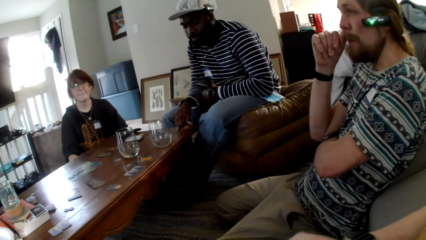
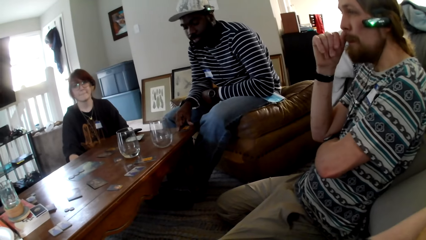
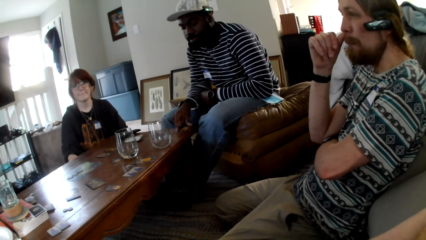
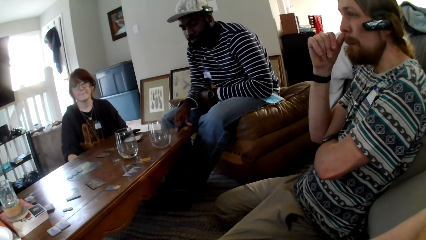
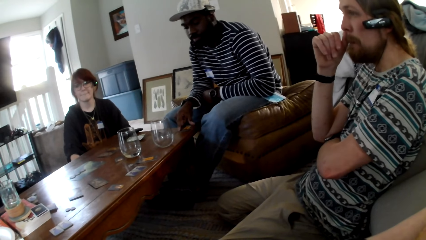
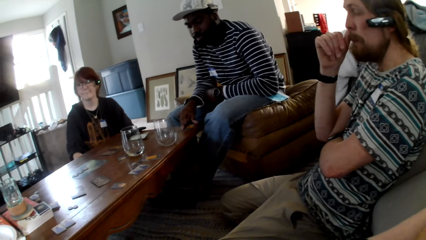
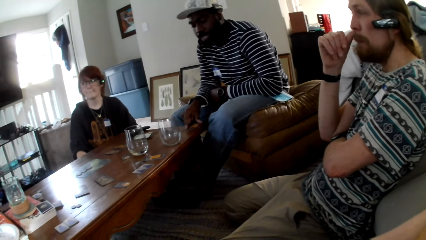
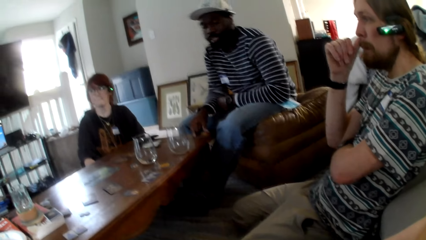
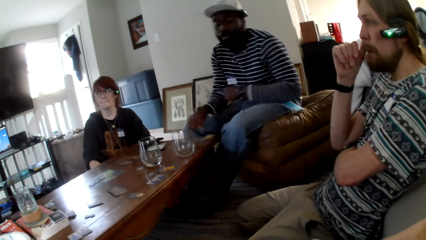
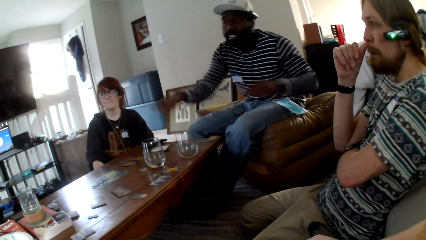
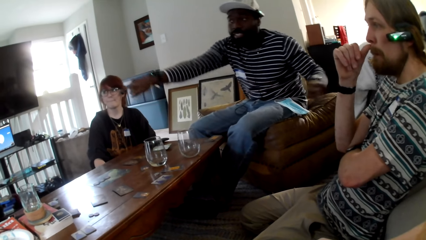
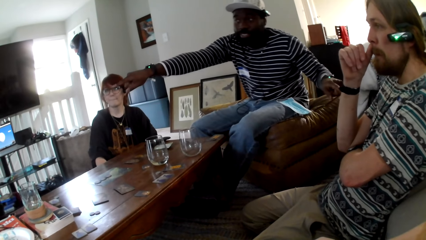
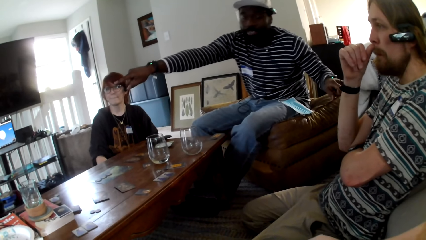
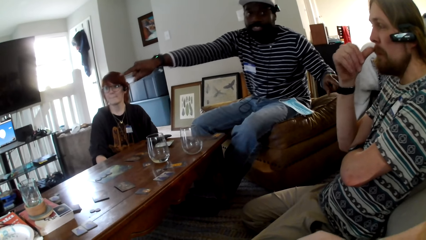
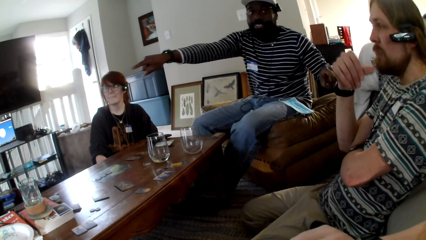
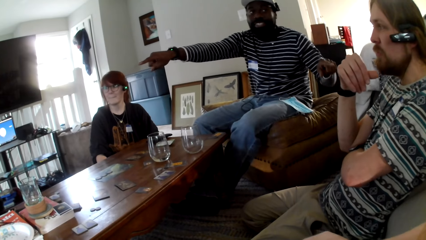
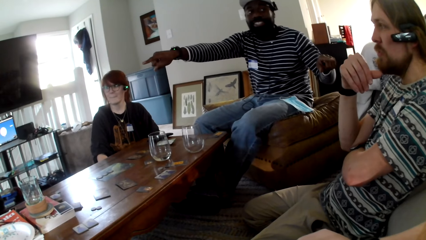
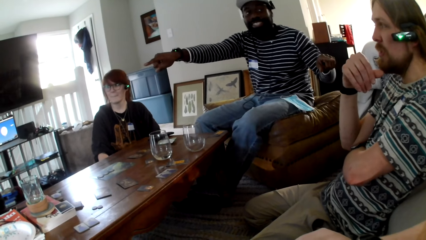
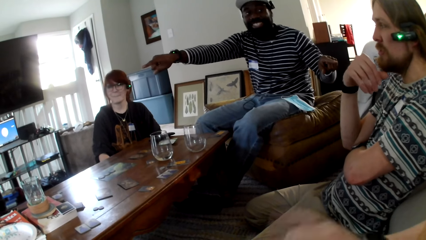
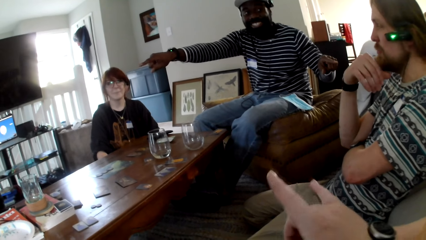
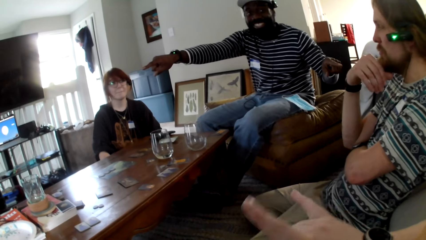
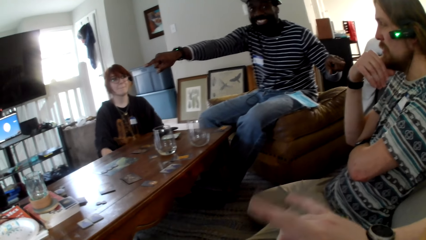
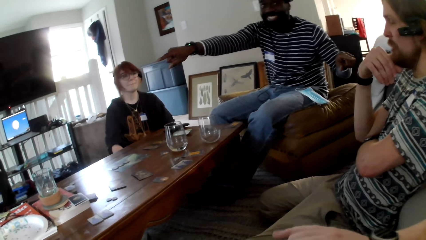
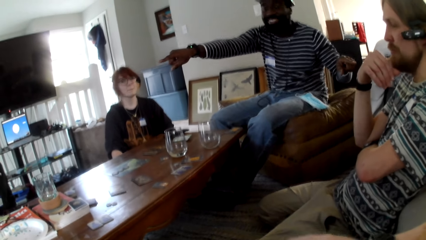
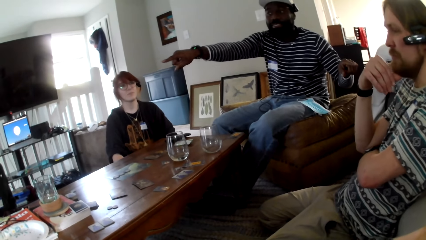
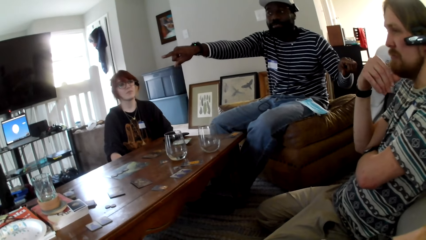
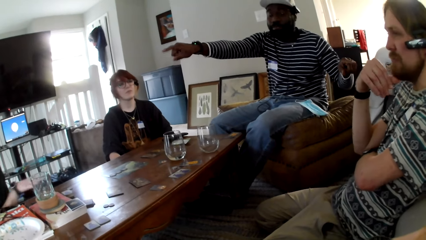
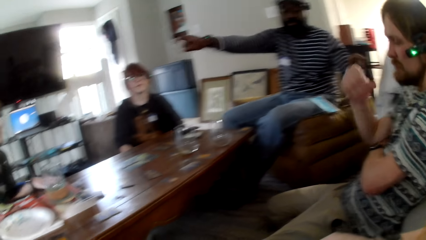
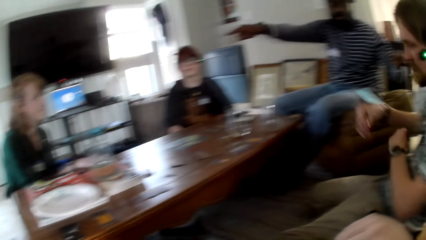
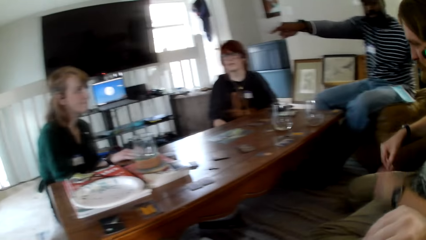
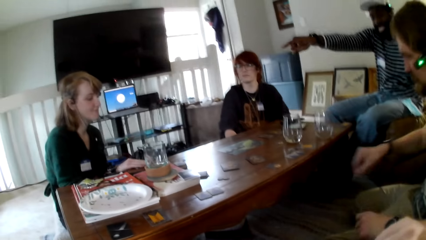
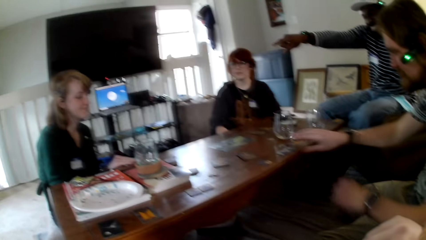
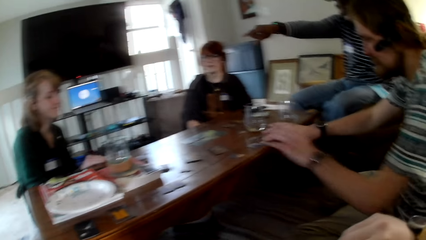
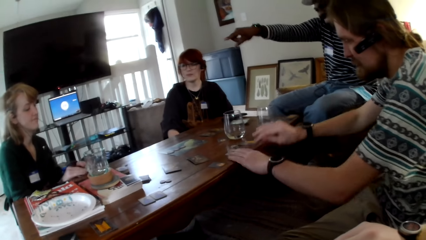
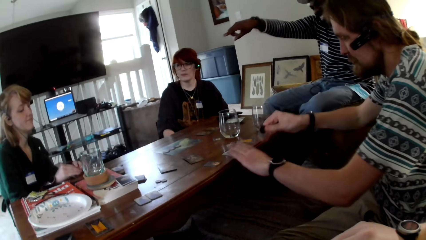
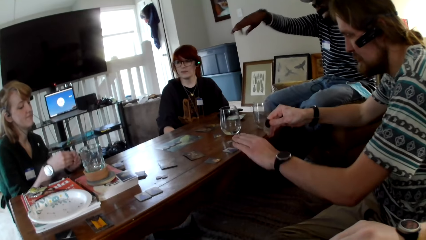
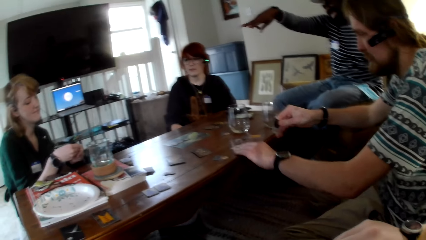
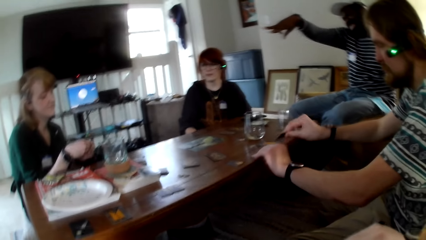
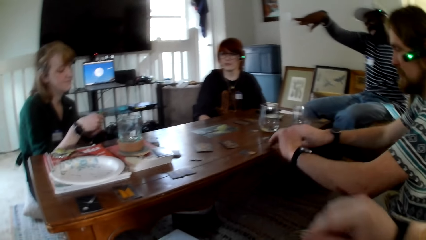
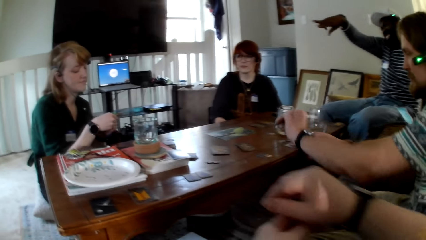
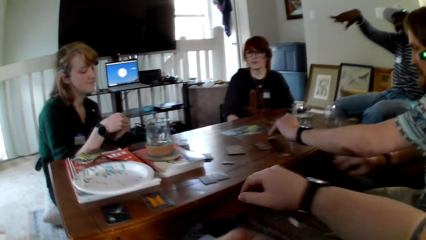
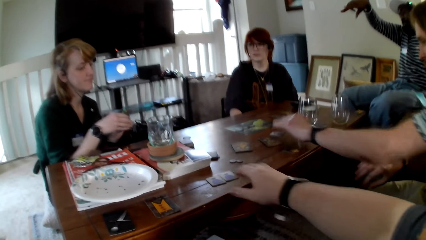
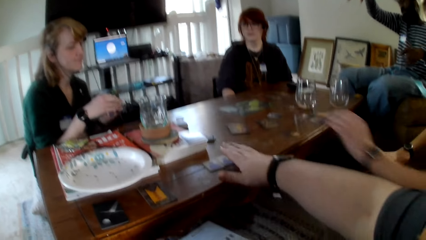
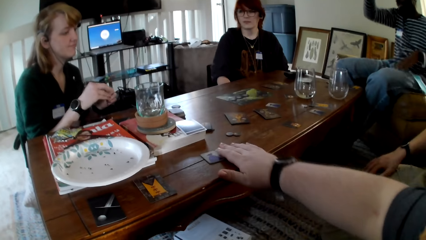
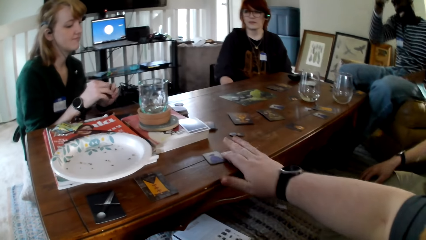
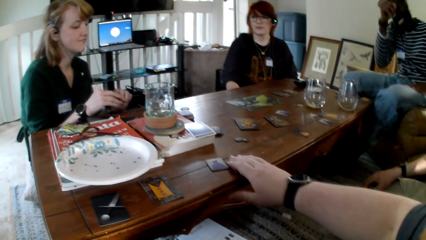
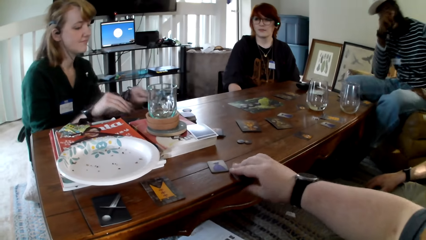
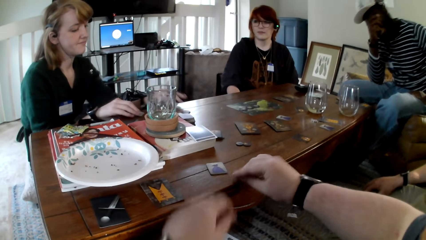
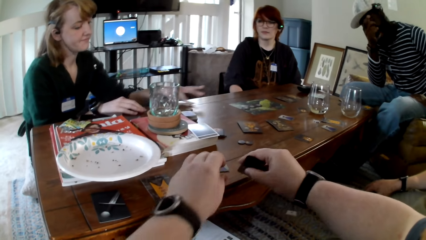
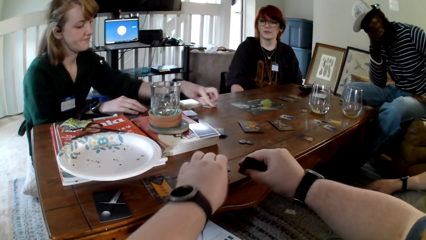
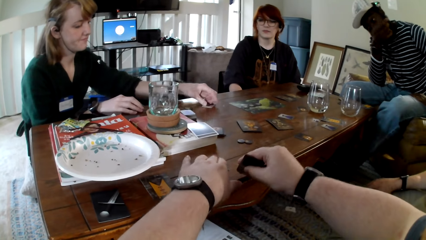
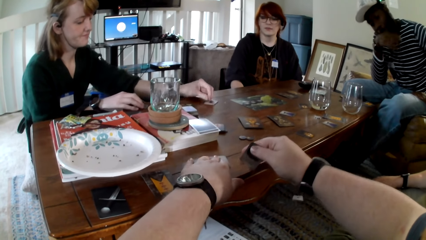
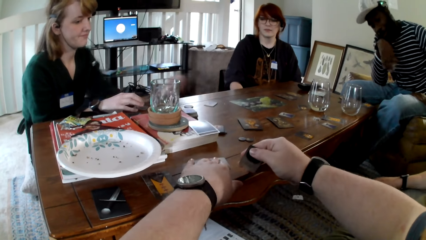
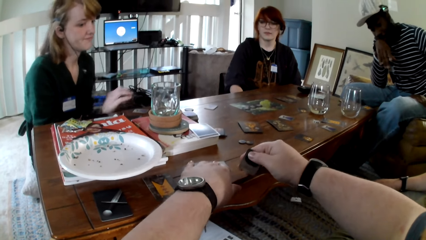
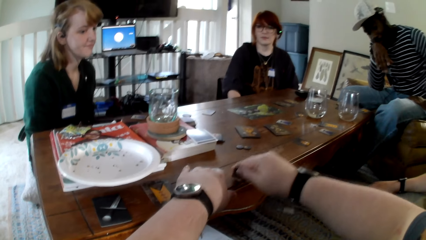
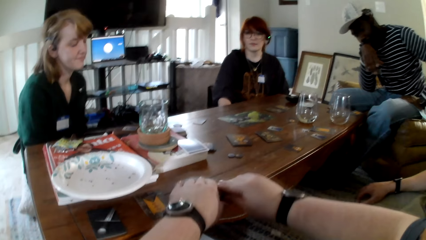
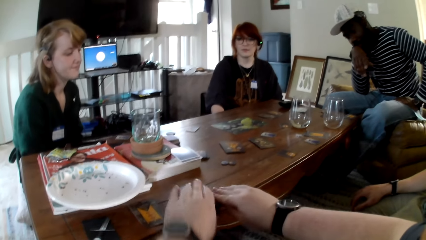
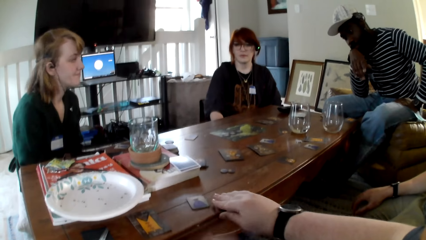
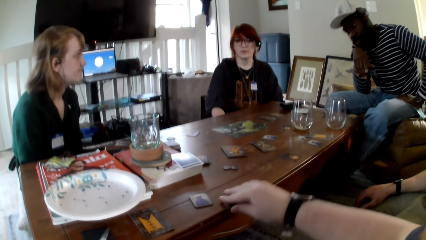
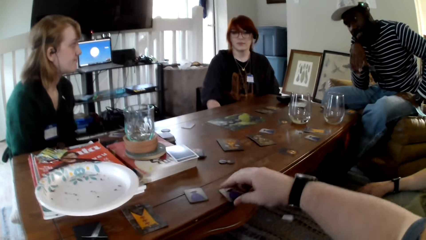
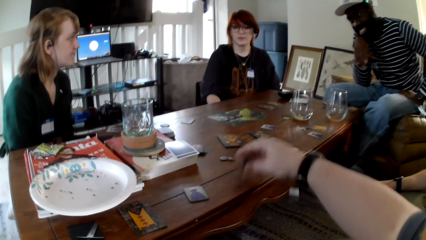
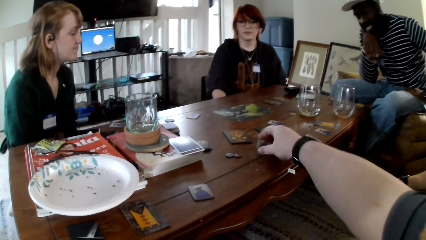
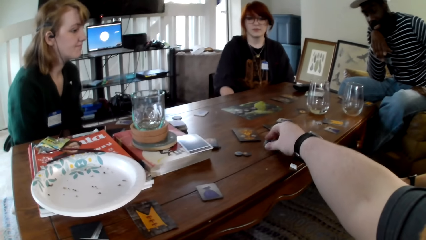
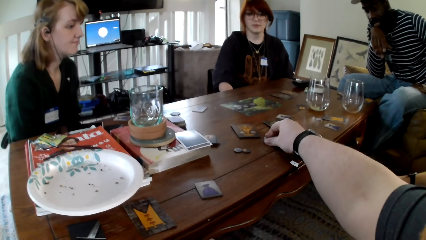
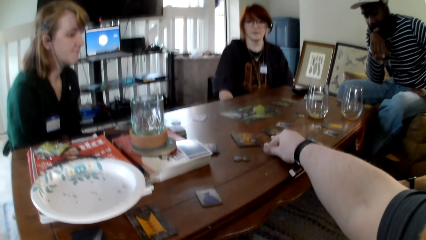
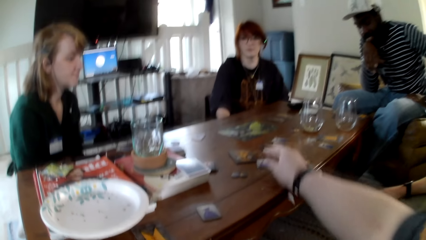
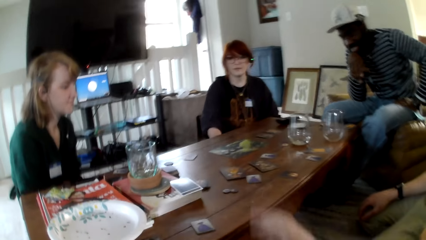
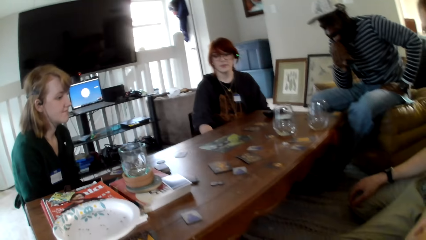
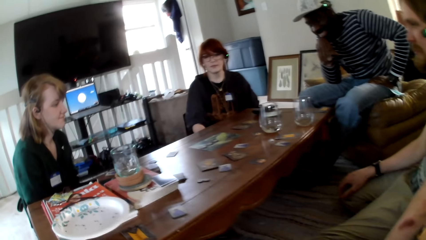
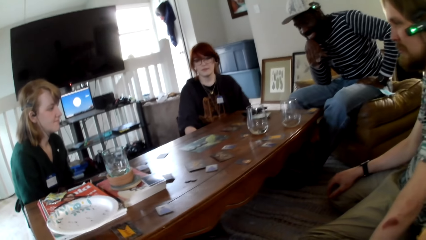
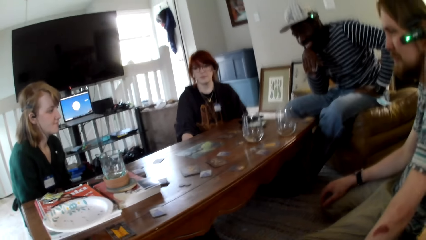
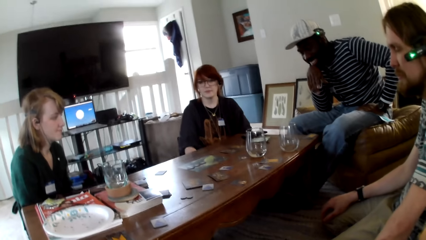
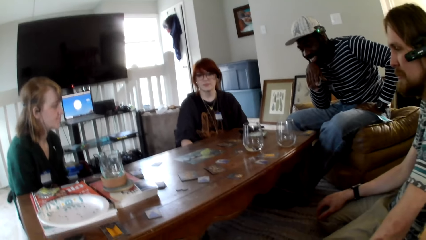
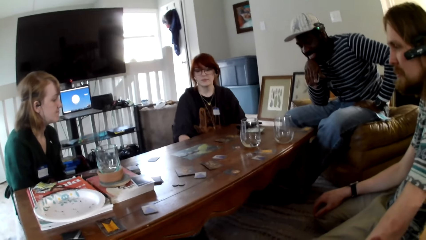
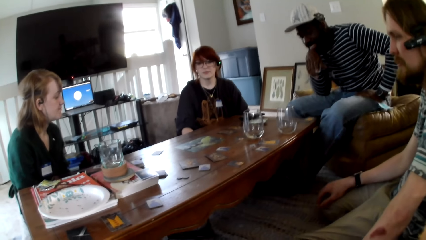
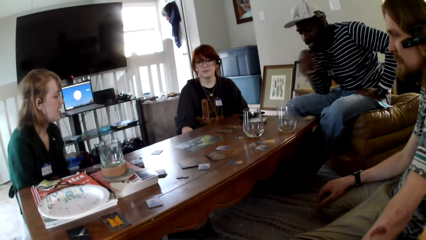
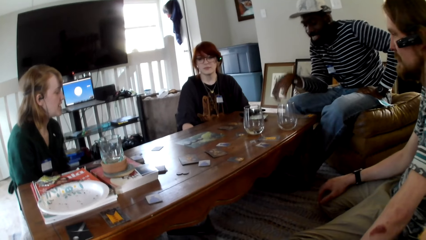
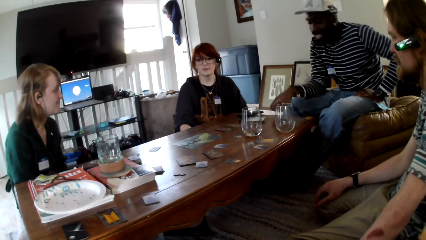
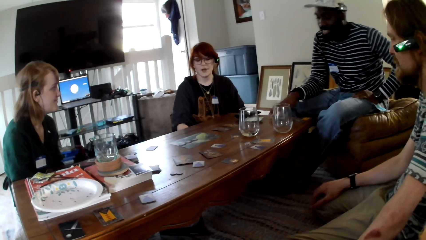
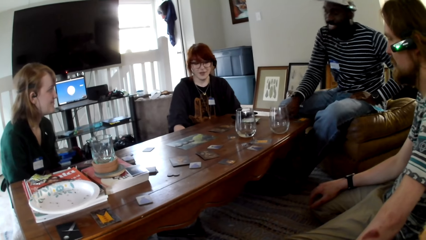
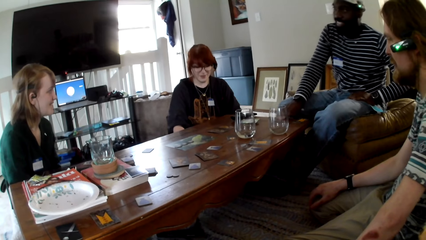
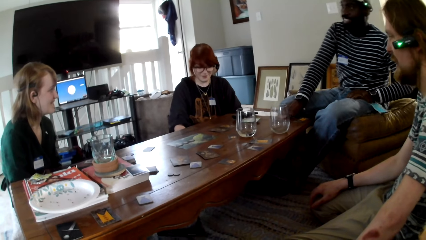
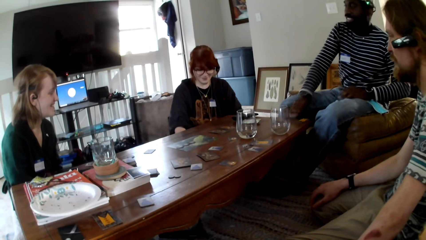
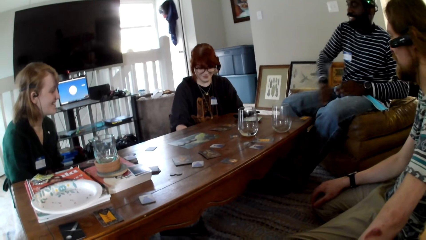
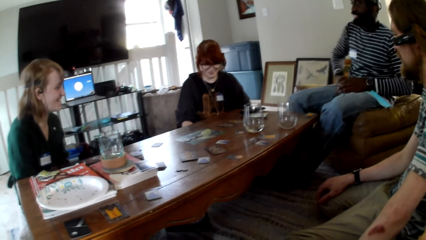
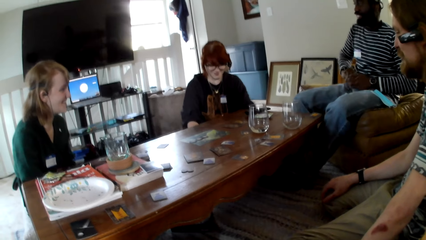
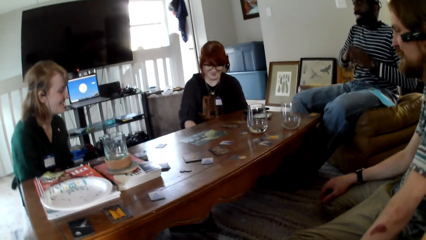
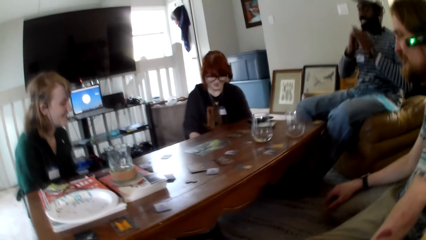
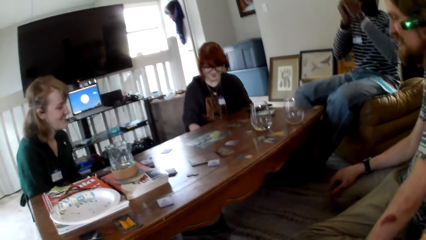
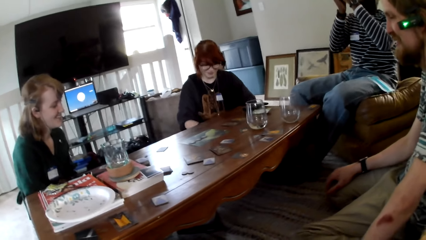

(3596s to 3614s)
The other person folds his arm. The first man points out. The first person stretches his right hand. The camera wearer talks to the first man. He moves his right hand. The other person picks up the cards. The other man picks up the chips on the table and puts the chips on the table. The camera wearer picks up the cards. He moves the chips on the table. He picks up the cards again. He pushes the cards back. The first man talks to the camera wearer, the other woman, the first woman and the other man. The first person touches the cards.
